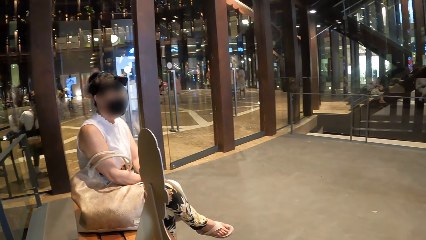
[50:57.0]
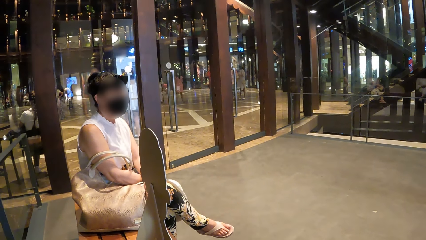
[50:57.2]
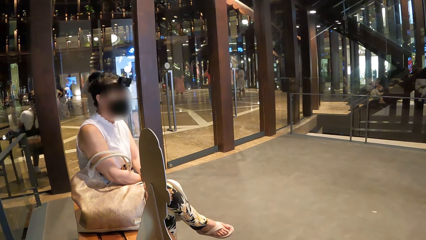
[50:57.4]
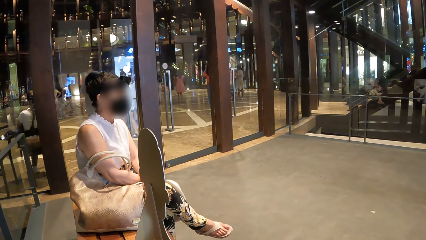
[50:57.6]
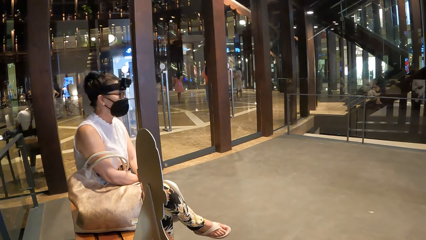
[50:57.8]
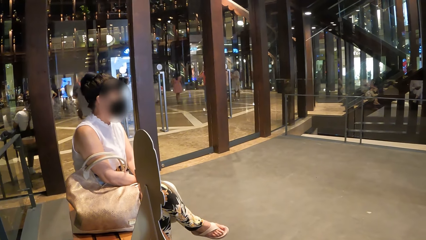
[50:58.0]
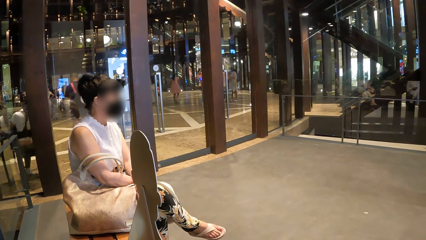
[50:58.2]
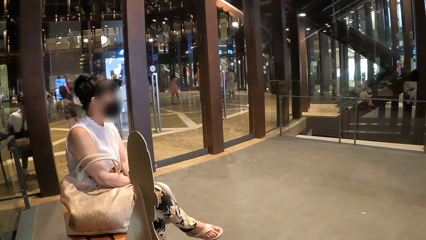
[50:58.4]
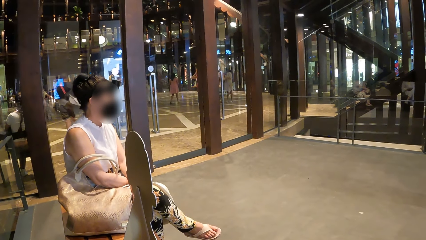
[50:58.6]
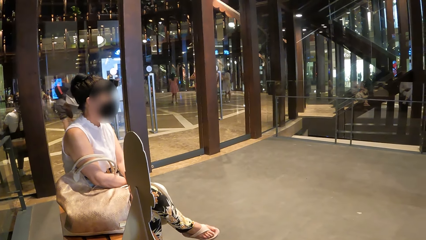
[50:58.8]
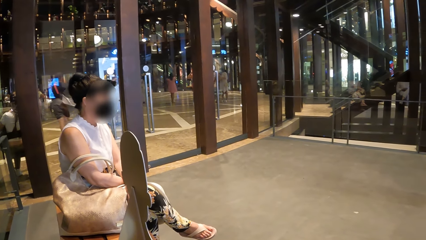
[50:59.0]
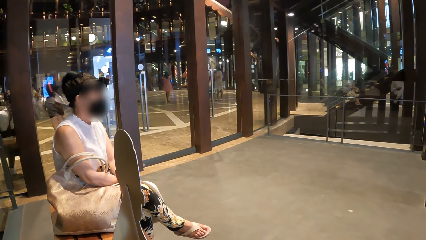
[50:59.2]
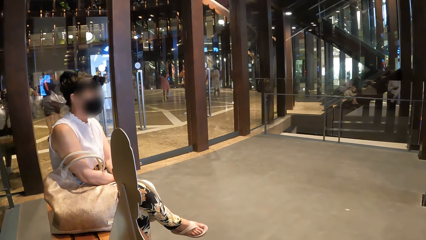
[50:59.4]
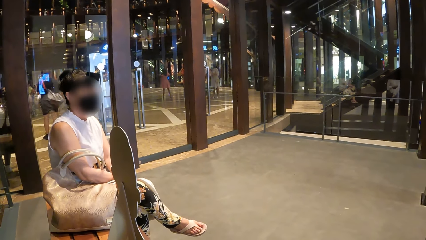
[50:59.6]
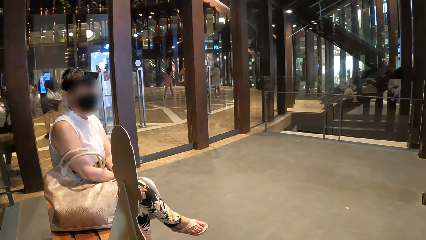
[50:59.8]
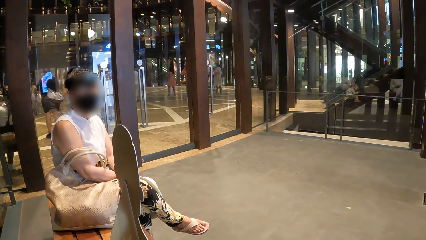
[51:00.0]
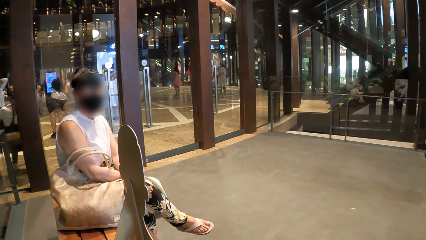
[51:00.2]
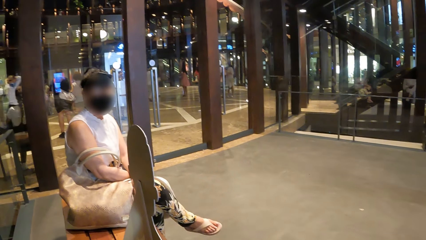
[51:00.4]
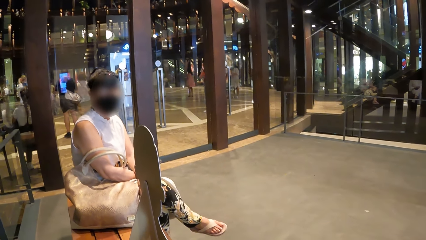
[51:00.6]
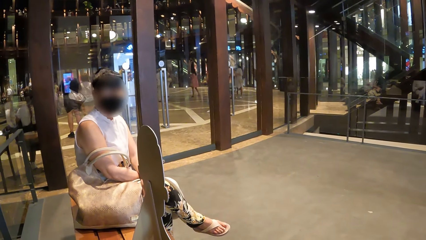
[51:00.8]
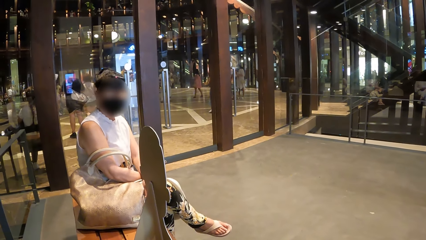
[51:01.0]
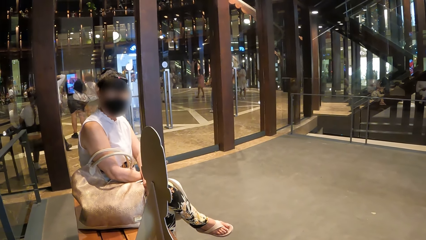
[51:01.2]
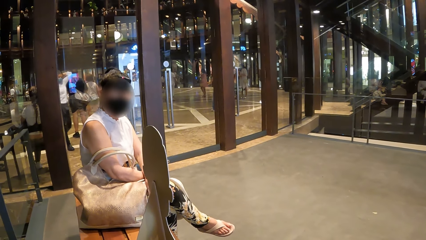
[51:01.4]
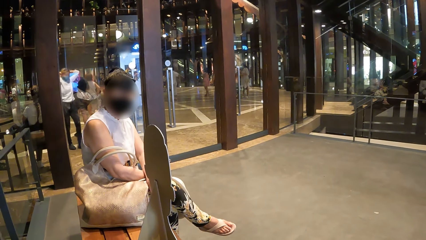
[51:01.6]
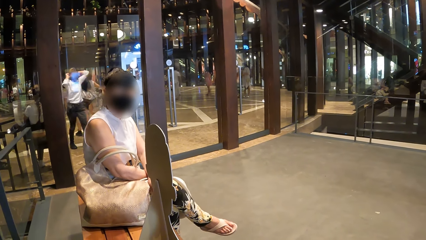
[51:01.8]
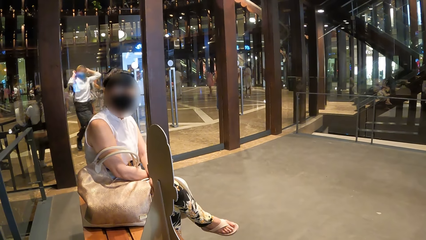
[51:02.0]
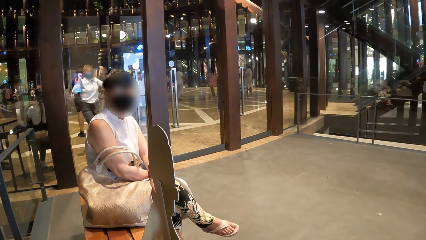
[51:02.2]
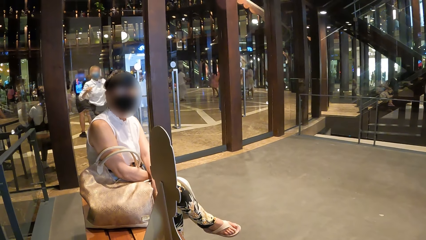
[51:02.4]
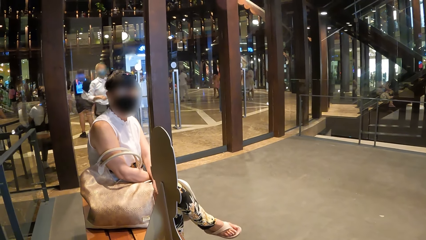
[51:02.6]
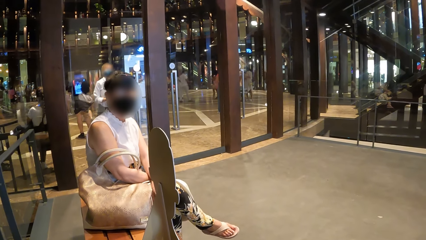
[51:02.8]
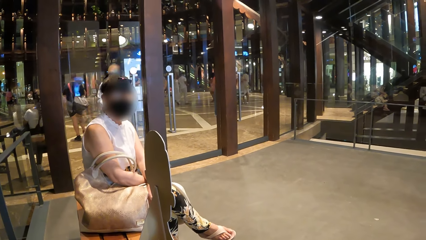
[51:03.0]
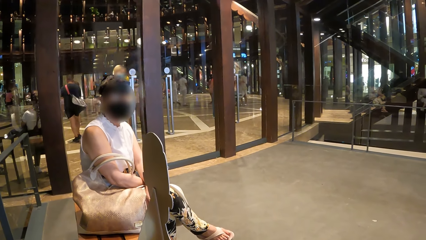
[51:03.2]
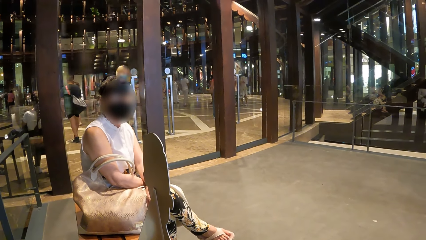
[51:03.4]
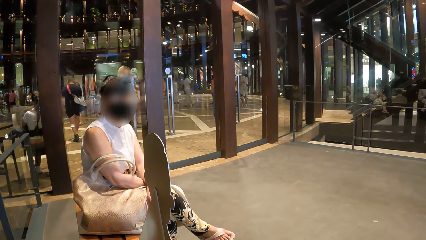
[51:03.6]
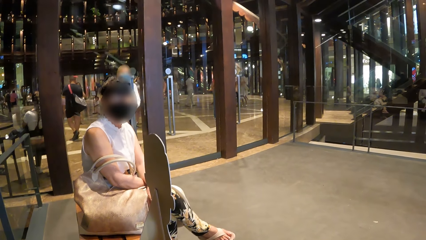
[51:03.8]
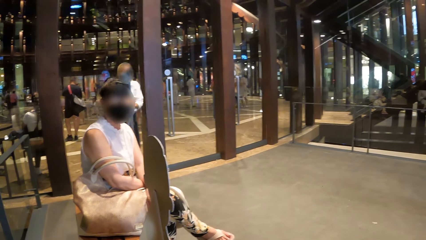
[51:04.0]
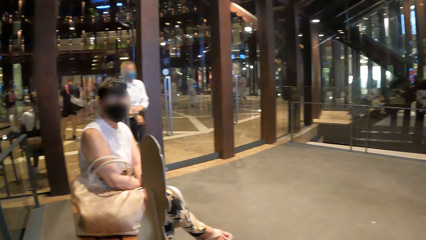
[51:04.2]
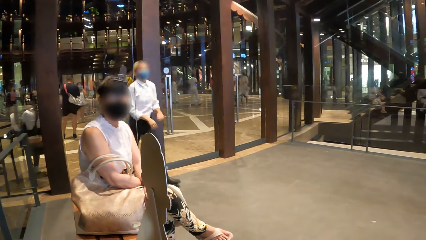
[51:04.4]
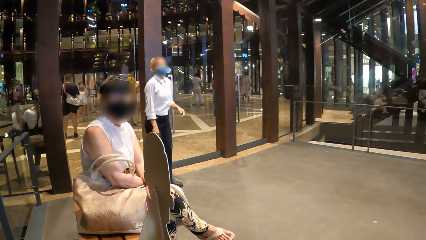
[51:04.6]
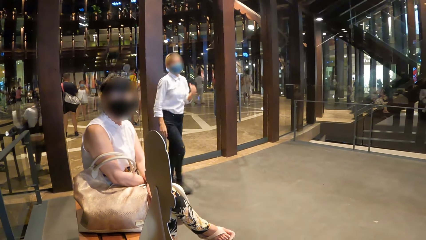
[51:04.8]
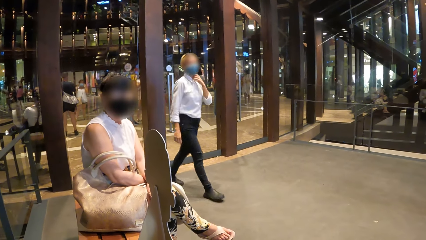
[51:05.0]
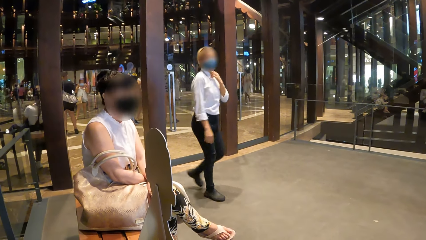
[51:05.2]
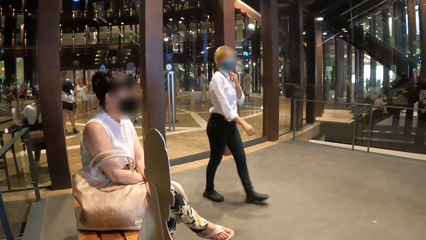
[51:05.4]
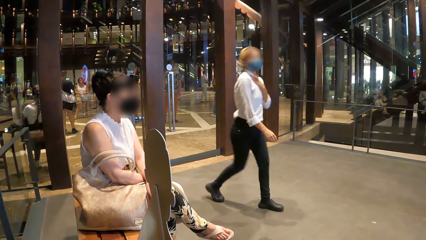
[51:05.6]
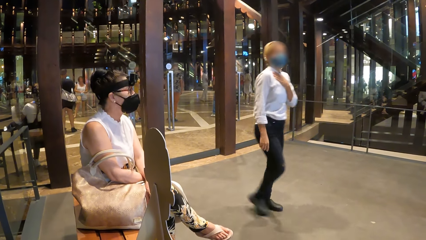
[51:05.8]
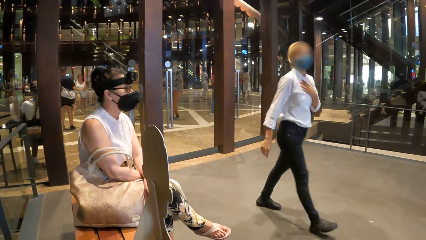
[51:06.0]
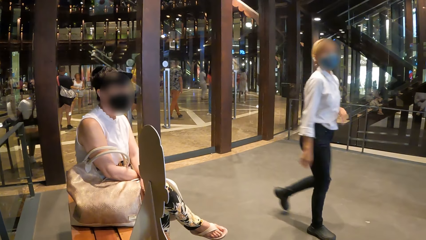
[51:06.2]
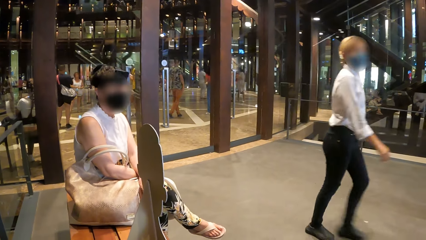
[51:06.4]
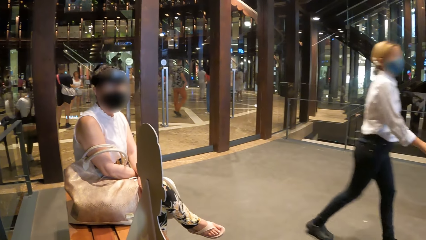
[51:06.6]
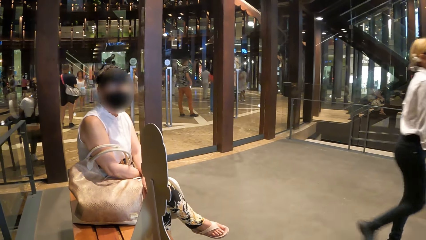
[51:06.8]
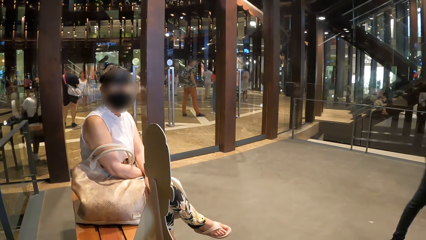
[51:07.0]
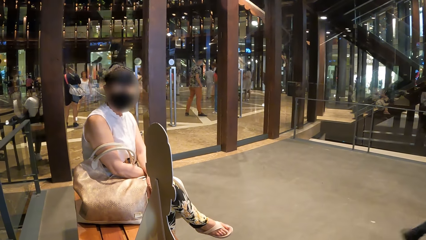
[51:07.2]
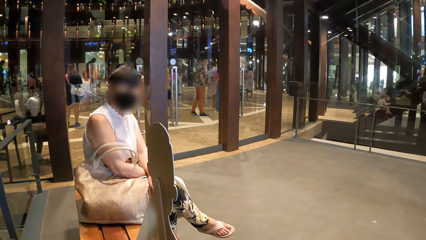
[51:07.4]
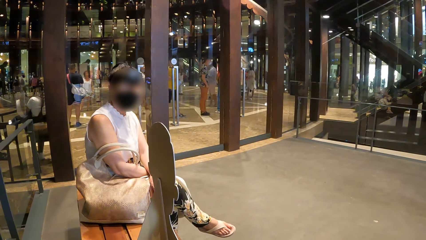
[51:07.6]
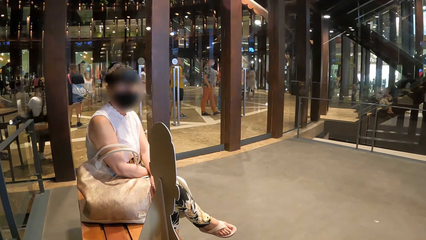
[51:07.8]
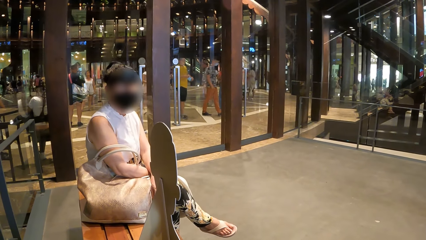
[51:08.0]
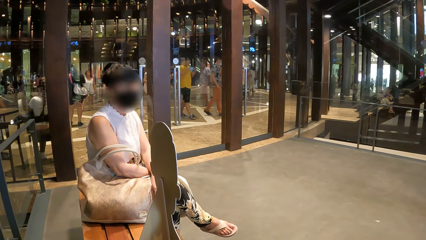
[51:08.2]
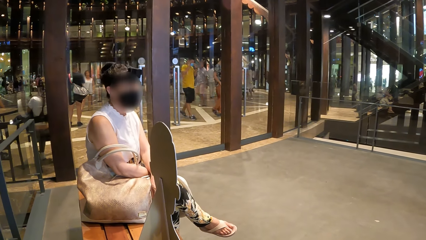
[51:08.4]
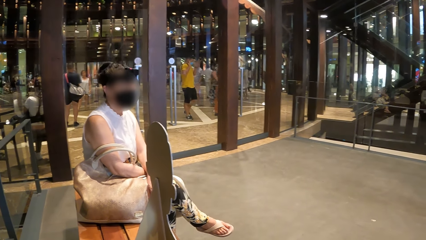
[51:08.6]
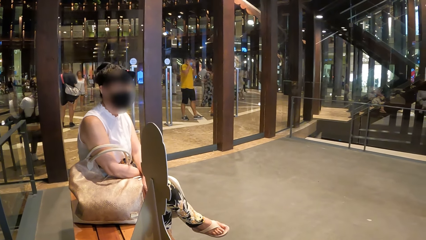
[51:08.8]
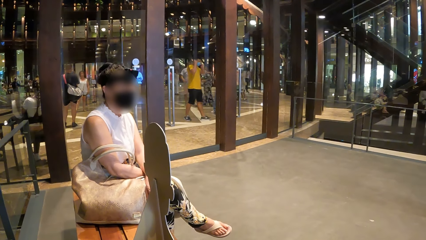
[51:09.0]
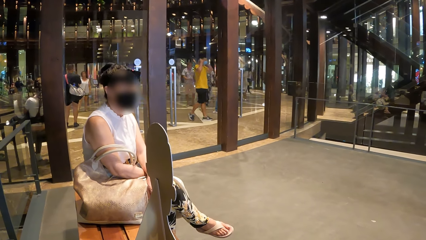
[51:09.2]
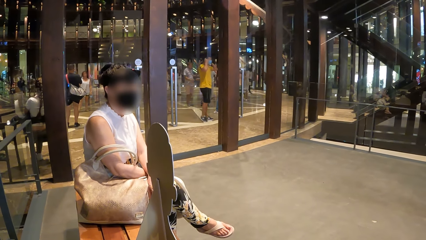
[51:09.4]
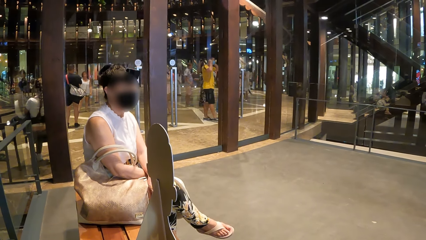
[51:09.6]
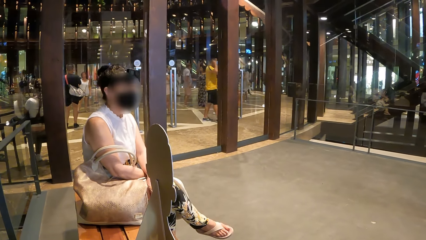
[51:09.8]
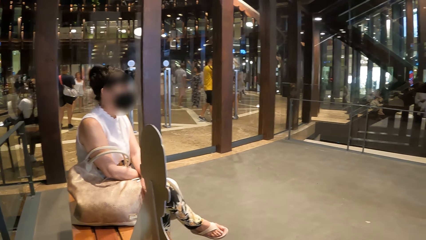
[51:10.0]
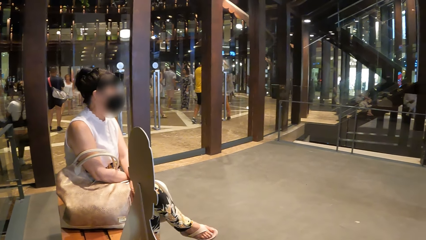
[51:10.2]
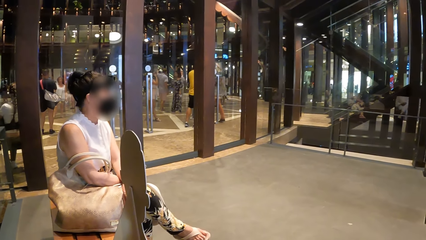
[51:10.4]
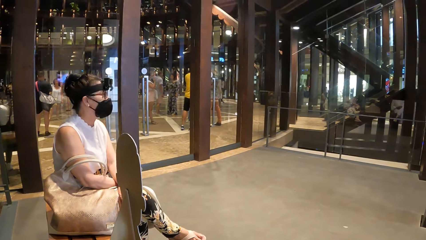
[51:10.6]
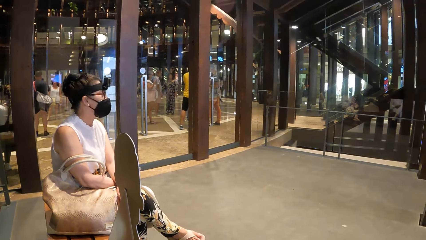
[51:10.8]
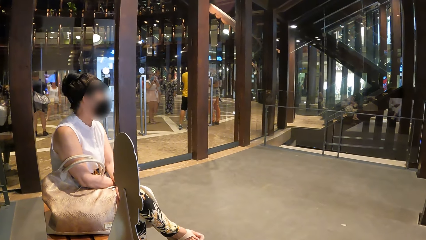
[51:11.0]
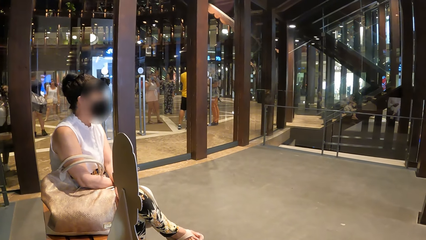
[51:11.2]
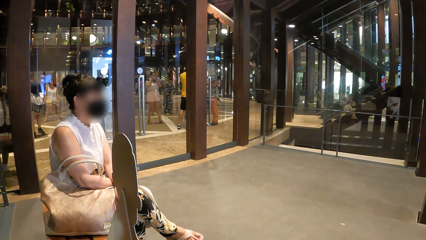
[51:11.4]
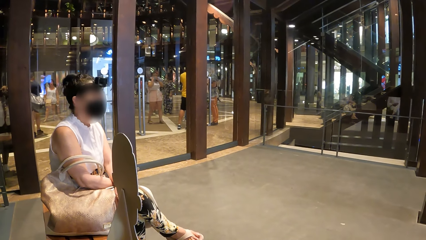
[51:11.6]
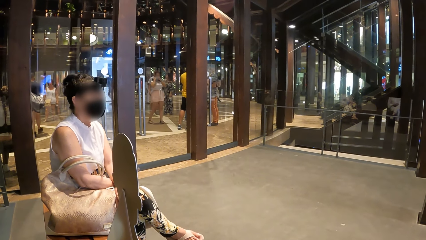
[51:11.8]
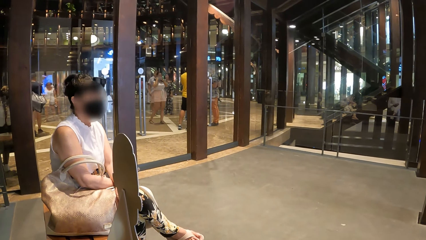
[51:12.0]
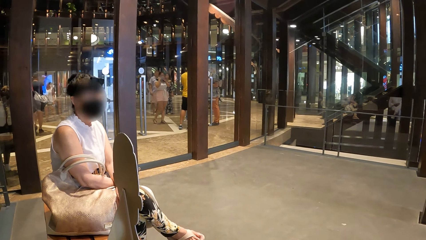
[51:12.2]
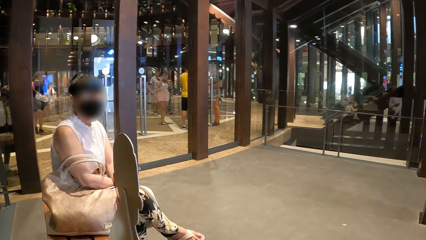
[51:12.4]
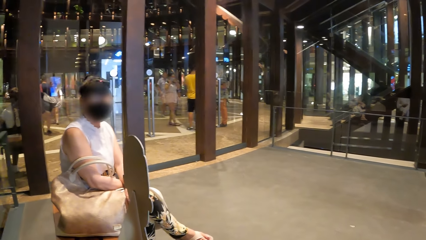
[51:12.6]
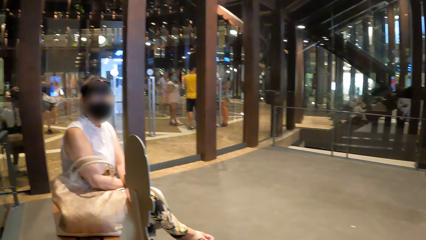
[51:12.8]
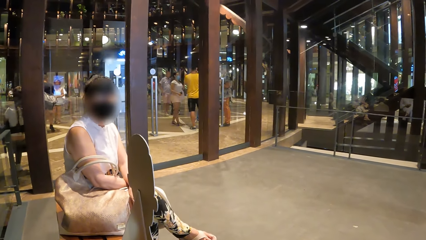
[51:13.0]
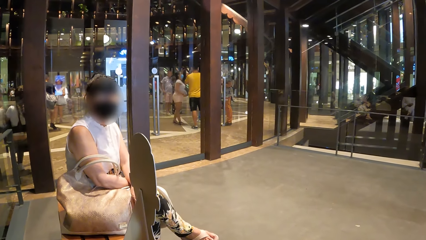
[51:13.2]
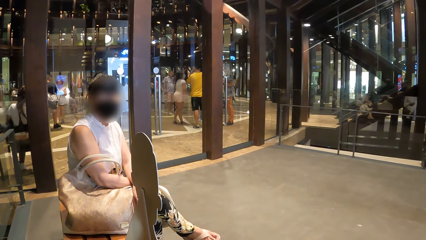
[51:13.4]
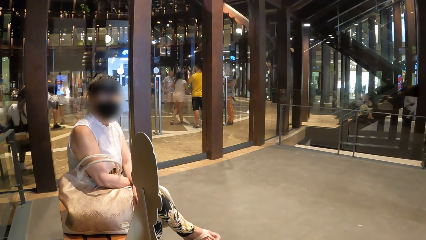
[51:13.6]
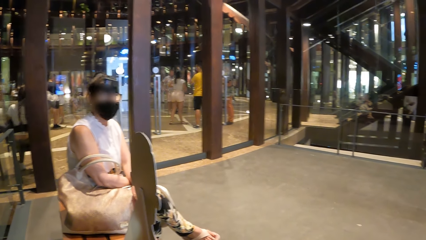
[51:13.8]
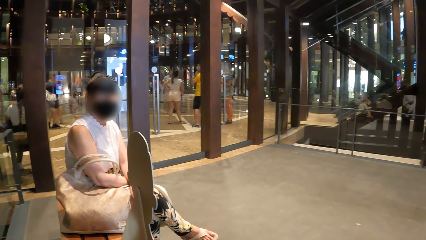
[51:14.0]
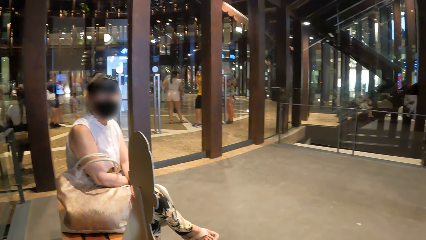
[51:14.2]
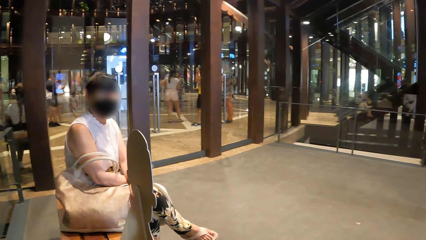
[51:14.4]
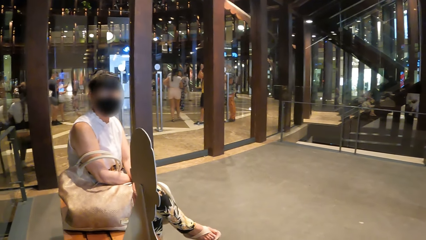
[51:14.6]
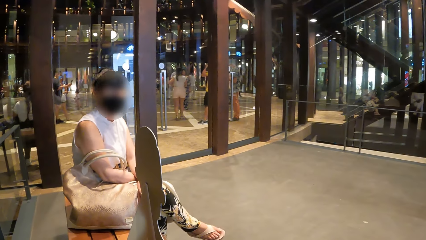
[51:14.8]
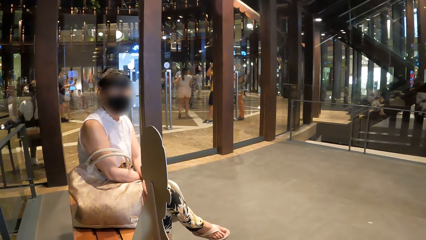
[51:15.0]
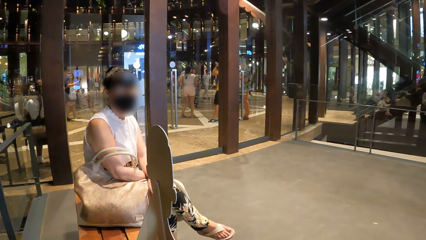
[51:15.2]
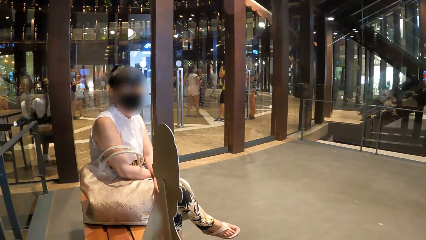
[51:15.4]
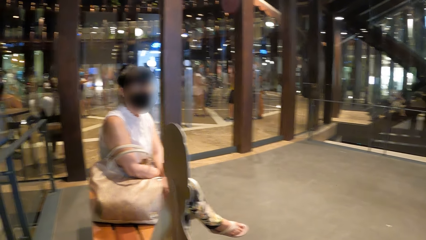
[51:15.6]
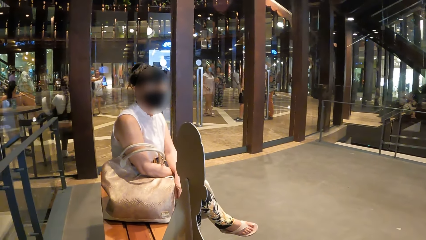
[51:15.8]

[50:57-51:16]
A woman moves her head. The woman converses with the camera wearer. The woman moves her head. The woman converses with the camera wearer. The woman moves her head. The woman converses with the camera wearer.
